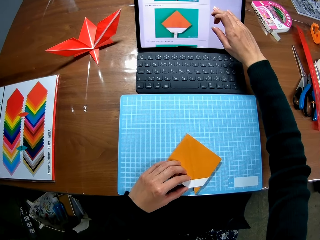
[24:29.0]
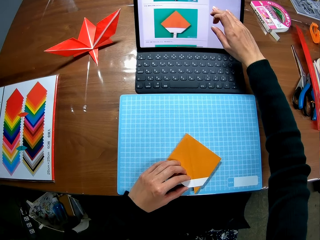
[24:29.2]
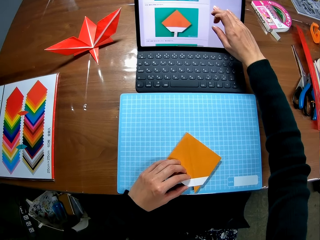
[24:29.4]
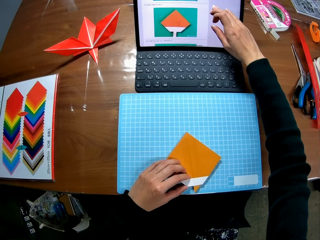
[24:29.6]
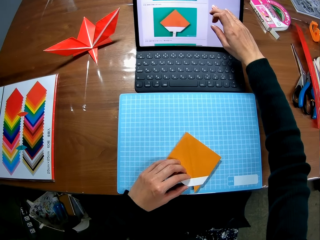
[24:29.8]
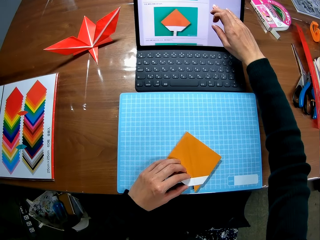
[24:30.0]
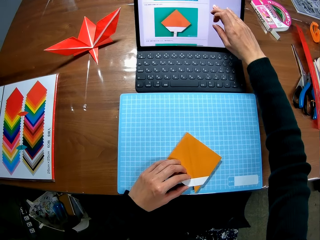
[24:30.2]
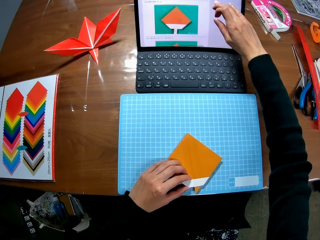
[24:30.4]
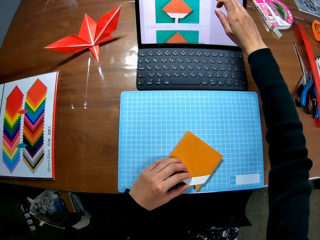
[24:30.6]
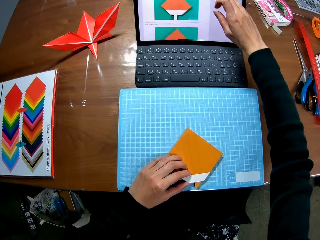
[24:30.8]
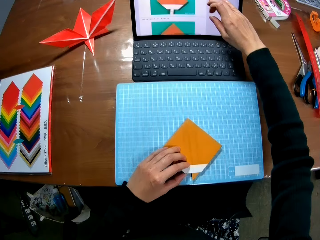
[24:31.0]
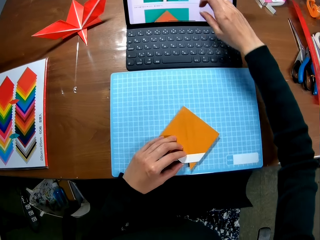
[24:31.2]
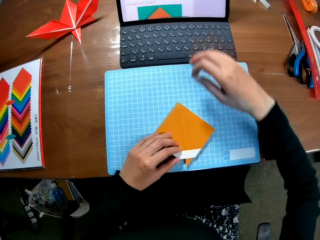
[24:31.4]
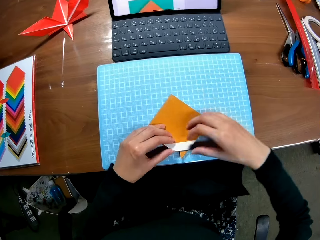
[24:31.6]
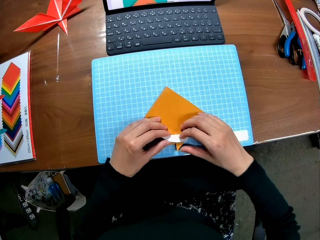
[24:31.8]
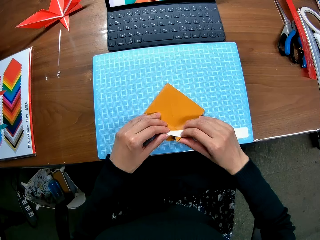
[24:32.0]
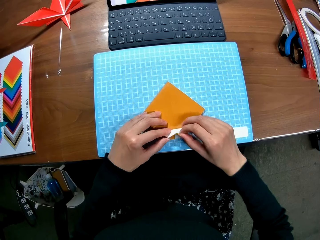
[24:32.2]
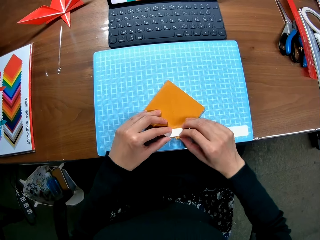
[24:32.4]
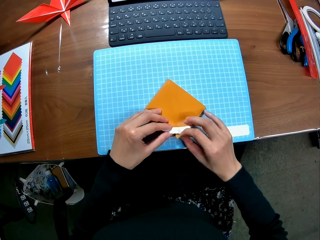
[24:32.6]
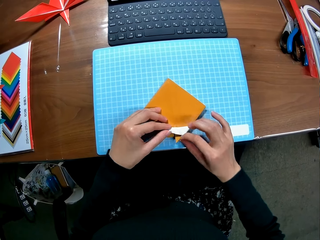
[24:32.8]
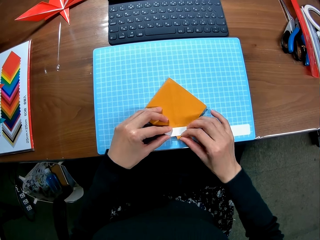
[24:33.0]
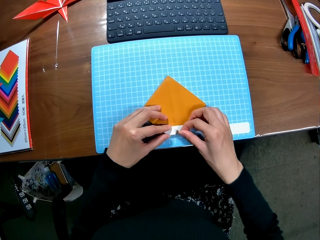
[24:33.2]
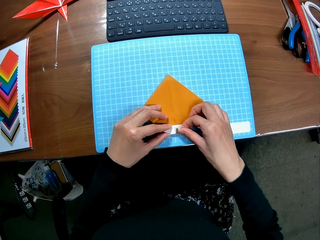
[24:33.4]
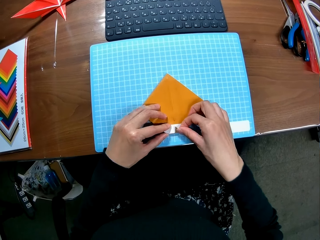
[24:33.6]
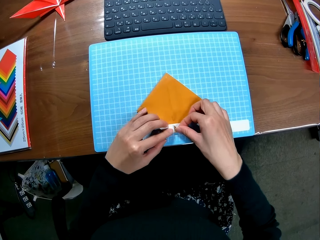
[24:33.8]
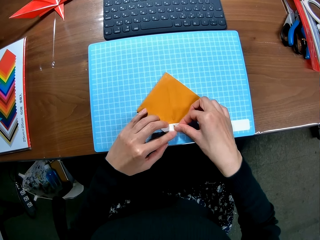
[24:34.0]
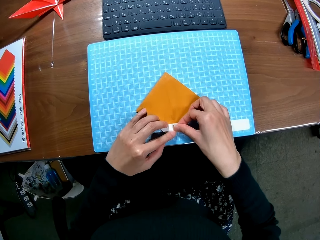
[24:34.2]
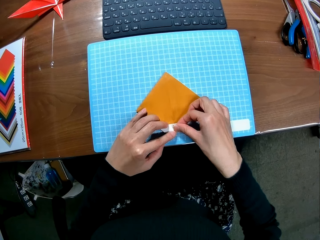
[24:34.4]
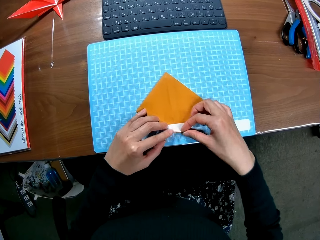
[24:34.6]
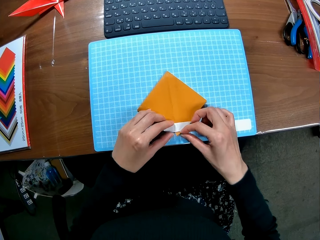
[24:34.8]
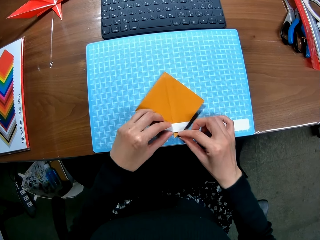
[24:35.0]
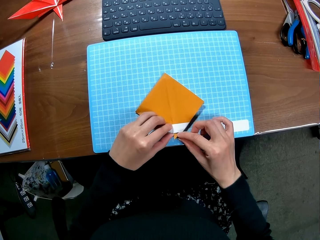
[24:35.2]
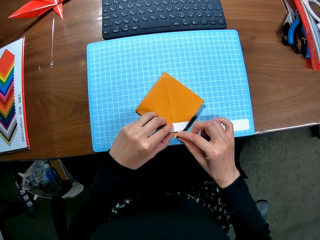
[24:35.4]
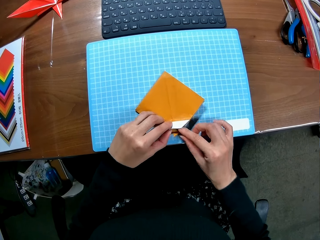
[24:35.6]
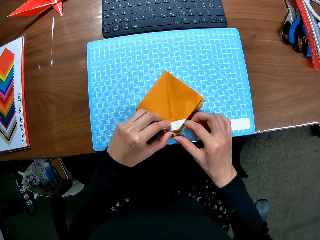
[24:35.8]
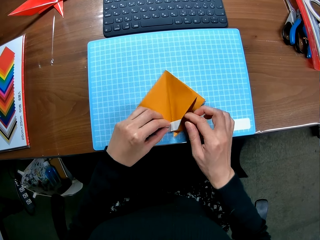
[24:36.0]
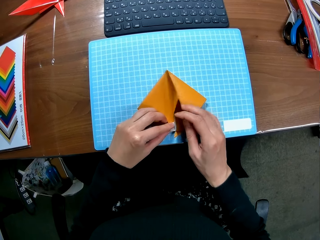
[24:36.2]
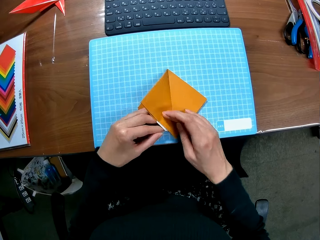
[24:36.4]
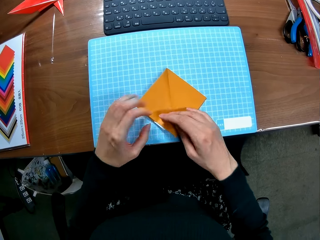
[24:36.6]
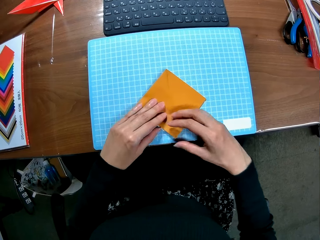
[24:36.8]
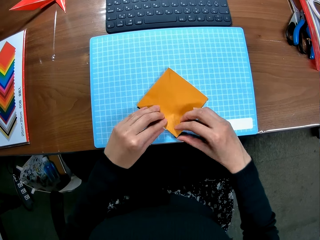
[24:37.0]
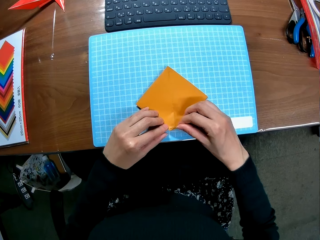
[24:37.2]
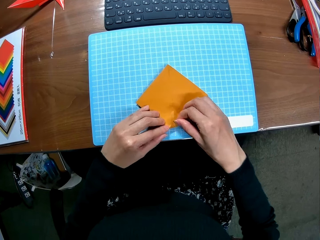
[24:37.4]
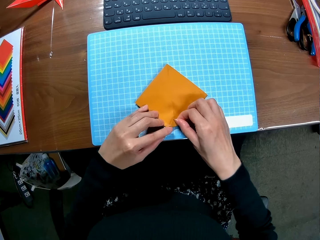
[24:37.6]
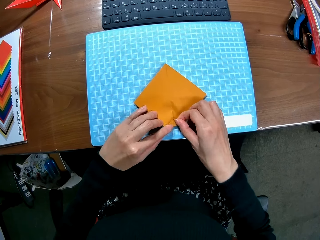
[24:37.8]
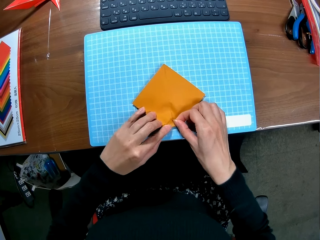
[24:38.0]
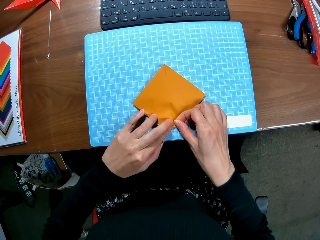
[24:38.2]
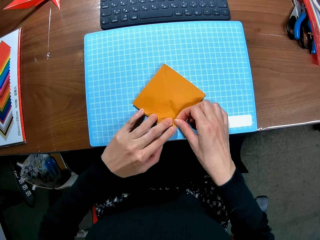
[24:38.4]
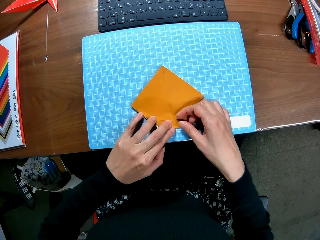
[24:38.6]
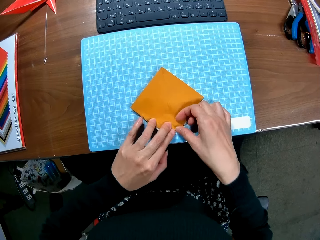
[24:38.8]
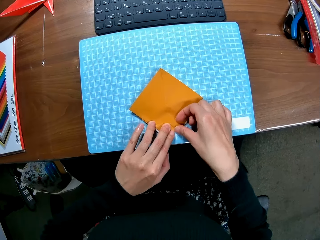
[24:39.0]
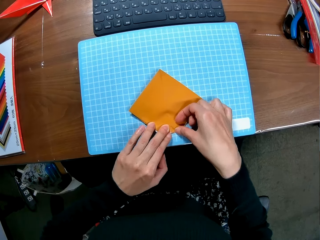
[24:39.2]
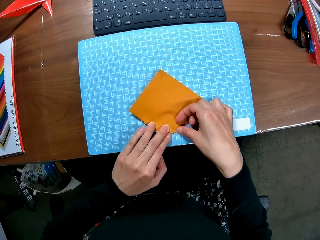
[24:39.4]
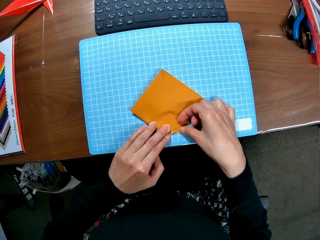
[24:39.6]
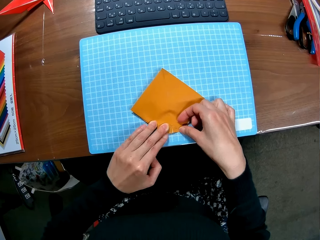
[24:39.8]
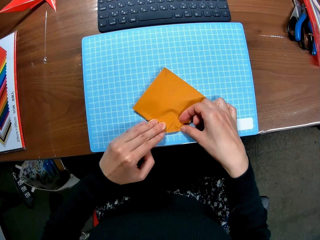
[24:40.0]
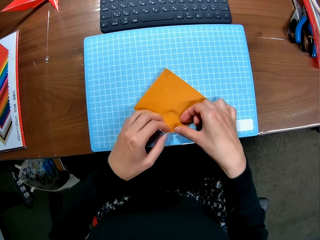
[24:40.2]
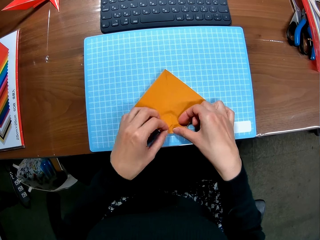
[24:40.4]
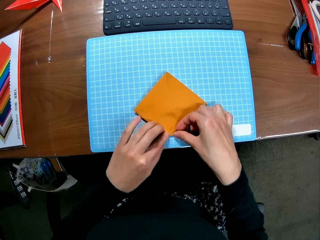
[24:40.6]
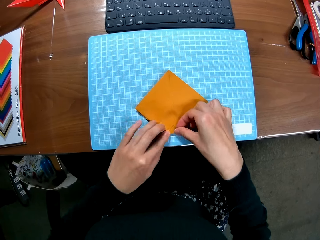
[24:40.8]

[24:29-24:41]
The camera wearer folds the paper craft on the sheet.

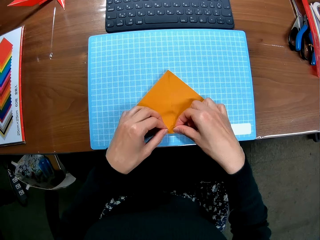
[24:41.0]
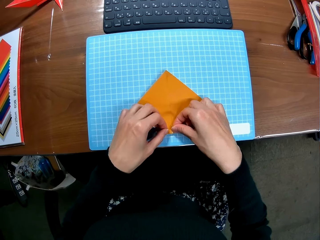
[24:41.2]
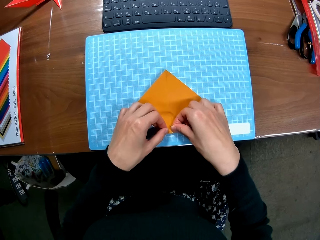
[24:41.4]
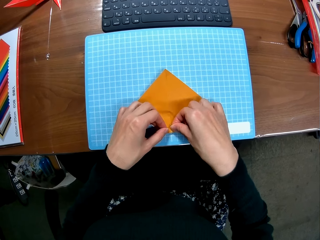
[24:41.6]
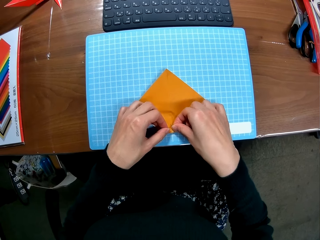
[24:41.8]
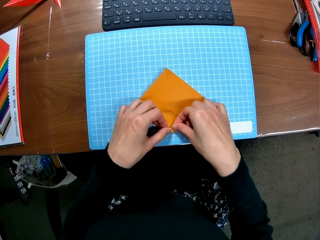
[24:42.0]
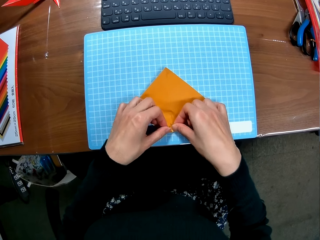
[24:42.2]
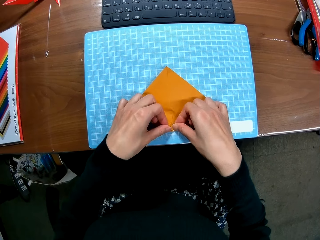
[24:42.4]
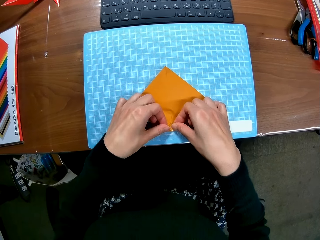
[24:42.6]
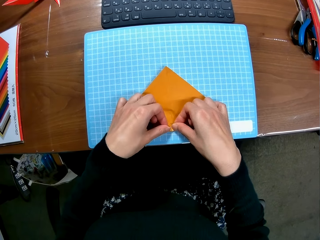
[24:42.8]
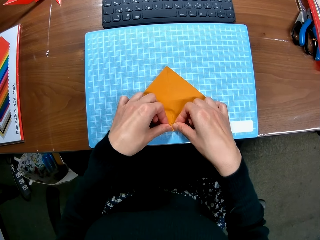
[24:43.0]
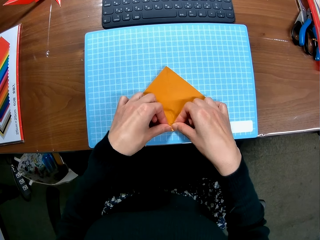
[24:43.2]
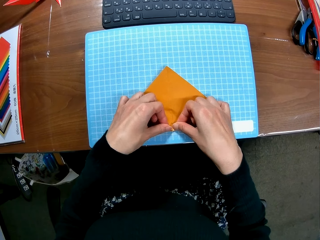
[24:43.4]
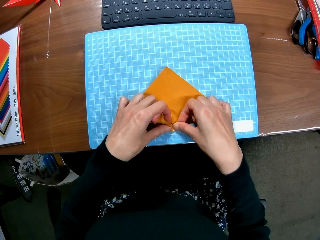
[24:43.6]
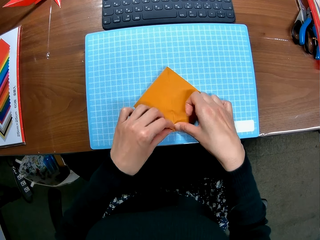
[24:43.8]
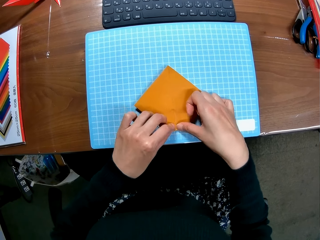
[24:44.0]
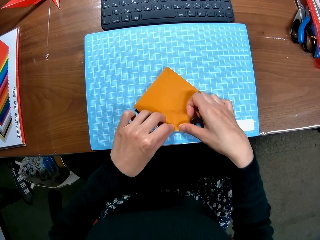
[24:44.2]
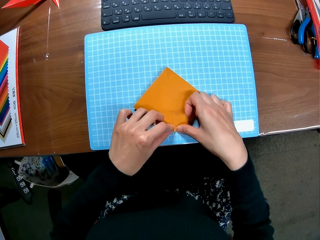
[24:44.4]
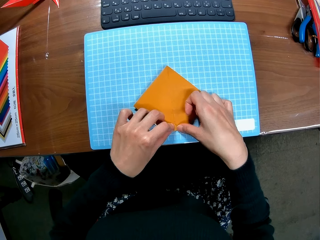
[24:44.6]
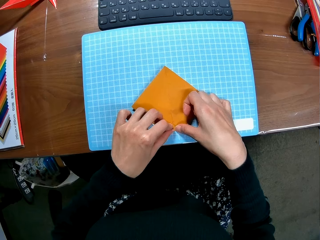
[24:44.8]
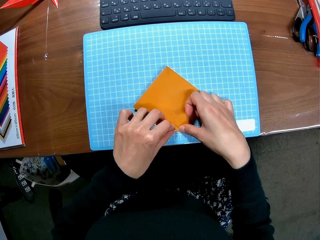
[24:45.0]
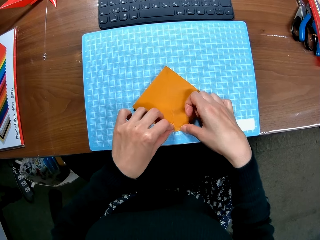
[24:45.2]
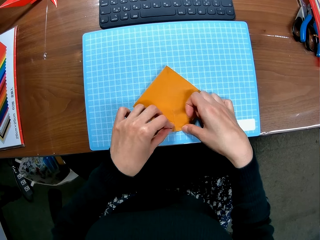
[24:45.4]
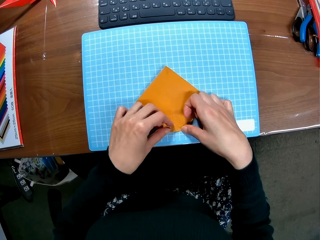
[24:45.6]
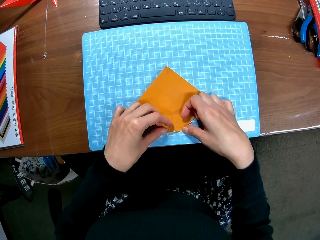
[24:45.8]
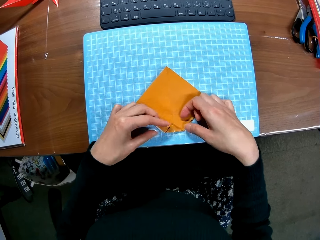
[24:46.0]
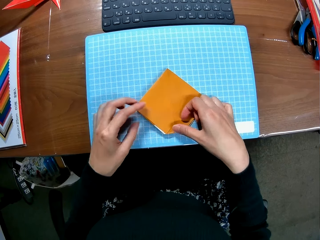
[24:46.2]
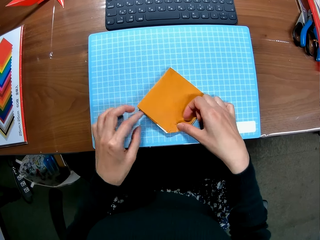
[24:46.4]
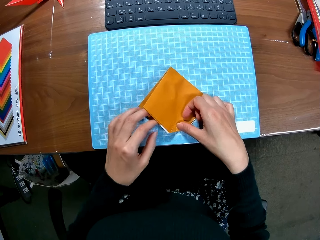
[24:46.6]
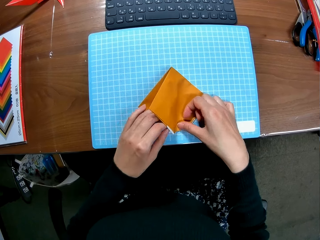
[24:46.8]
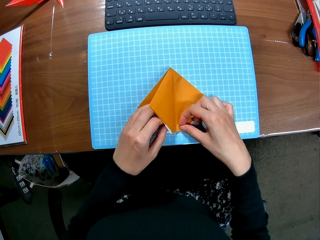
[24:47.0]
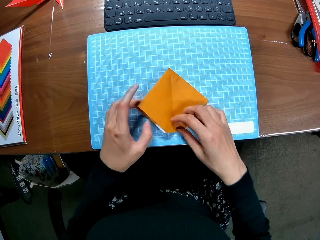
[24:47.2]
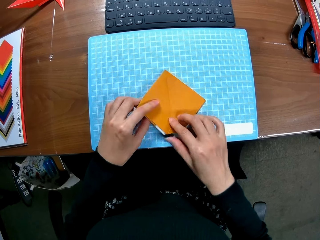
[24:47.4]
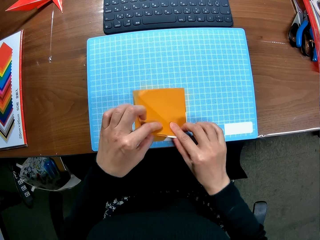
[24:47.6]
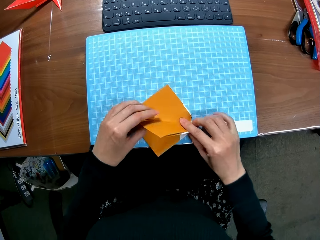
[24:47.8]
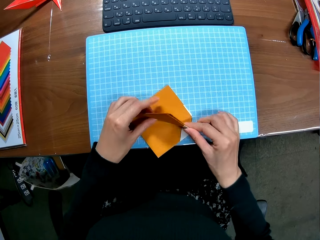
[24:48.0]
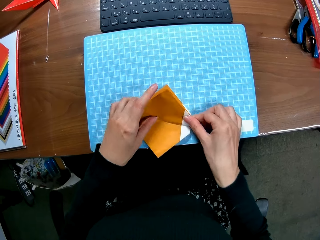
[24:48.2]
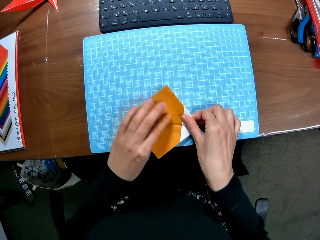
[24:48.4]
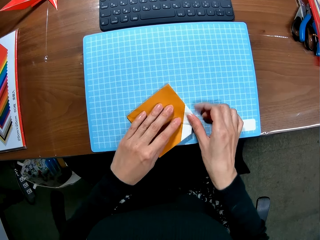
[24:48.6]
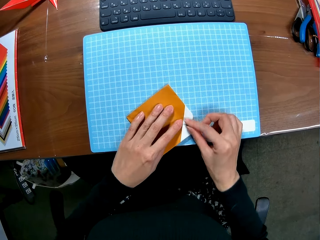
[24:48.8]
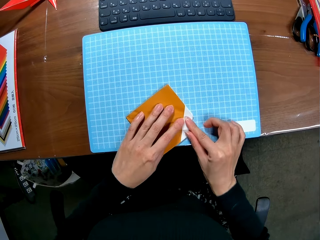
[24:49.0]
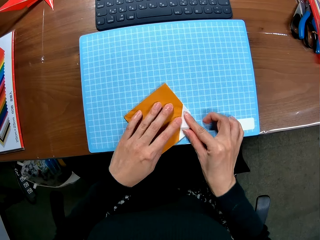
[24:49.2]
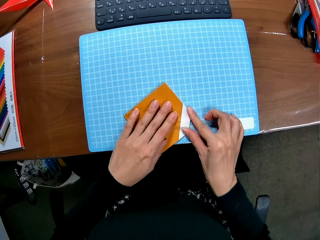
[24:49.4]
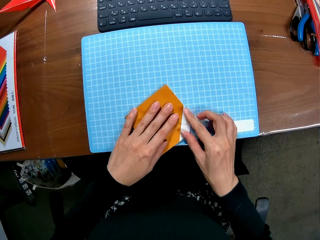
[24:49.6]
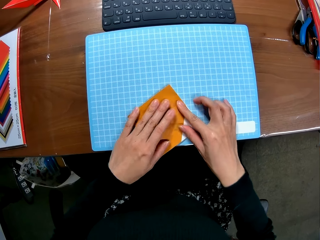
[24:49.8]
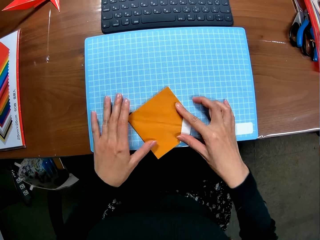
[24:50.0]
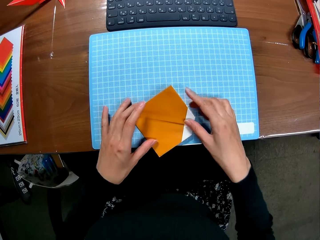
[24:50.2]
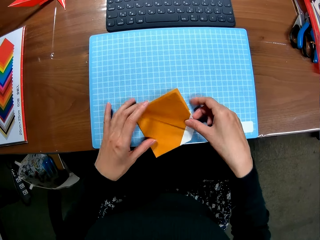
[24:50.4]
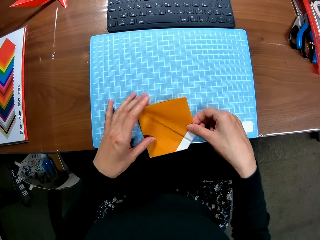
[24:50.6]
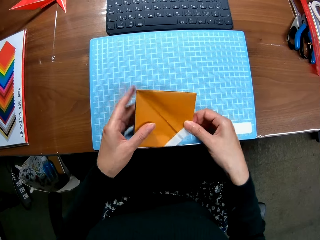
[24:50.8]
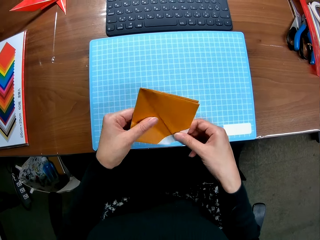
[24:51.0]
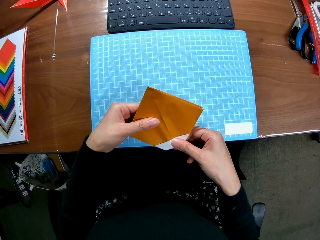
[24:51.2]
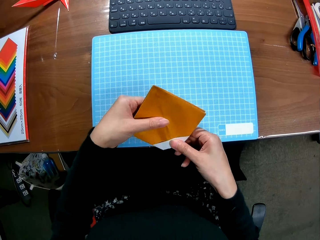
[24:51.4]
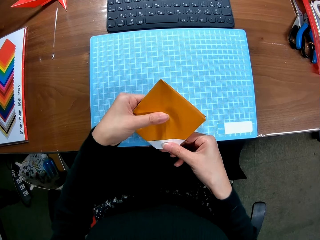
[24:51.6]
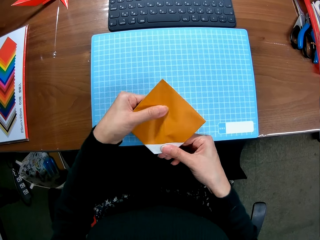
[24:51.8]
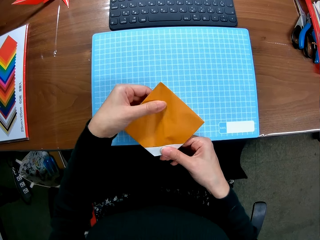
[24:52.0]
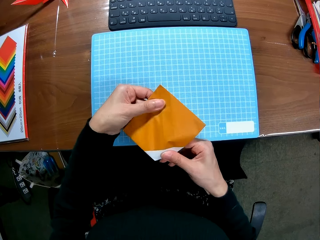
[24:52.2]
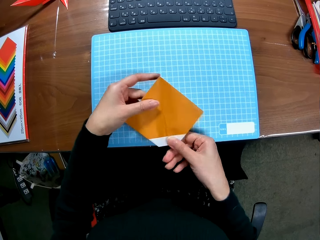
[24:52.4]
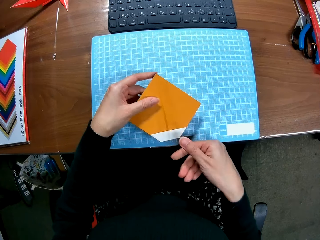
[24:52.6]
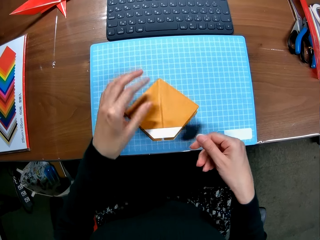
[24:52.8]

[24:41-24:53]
The camera wearer rotates the paper, folds the paper and spreads the paper.
